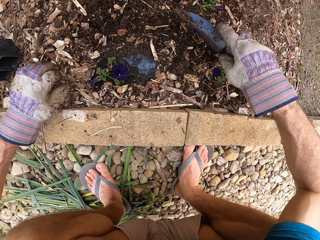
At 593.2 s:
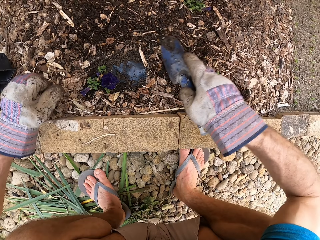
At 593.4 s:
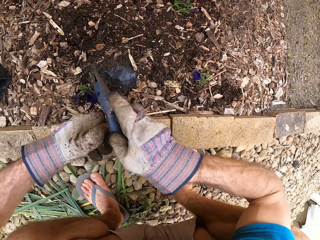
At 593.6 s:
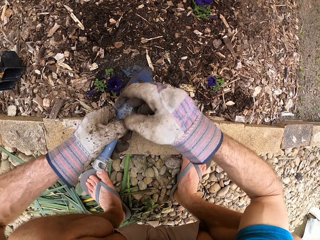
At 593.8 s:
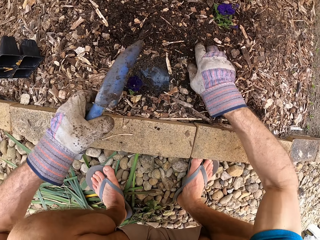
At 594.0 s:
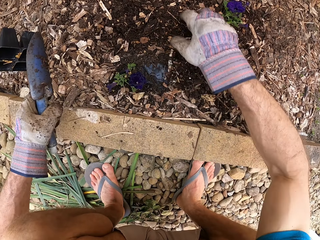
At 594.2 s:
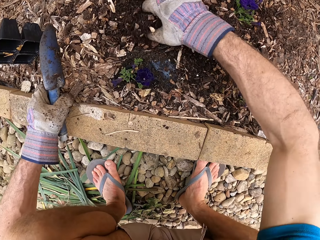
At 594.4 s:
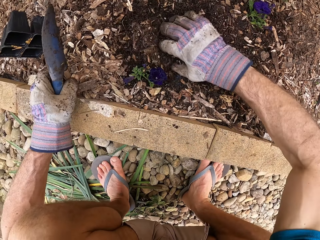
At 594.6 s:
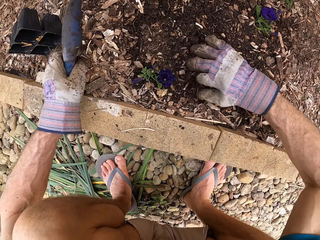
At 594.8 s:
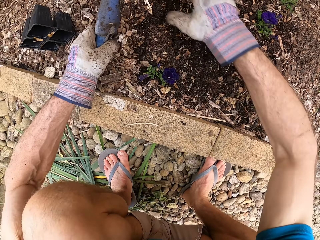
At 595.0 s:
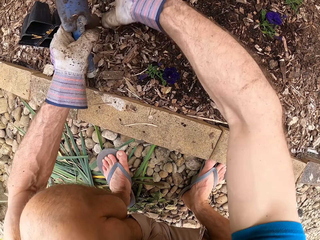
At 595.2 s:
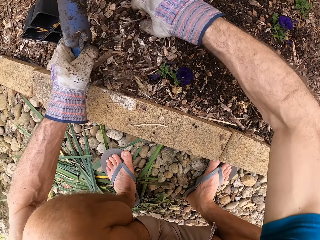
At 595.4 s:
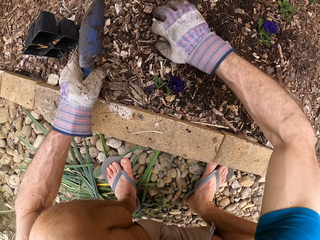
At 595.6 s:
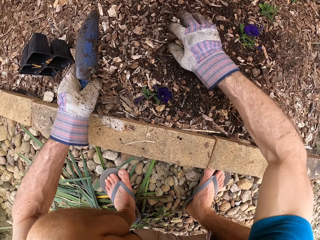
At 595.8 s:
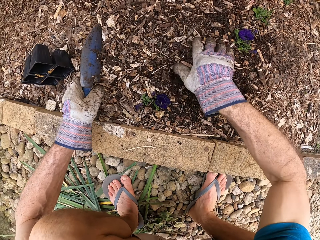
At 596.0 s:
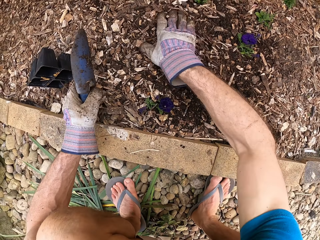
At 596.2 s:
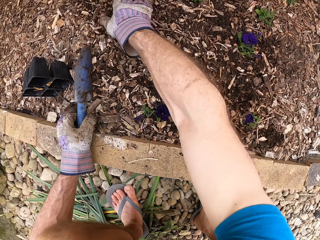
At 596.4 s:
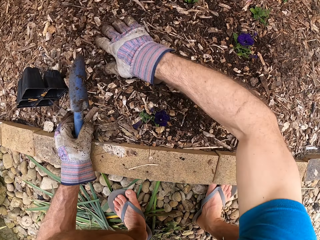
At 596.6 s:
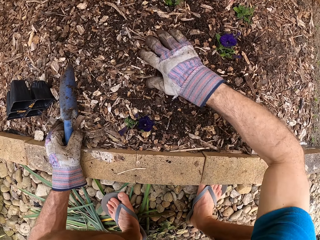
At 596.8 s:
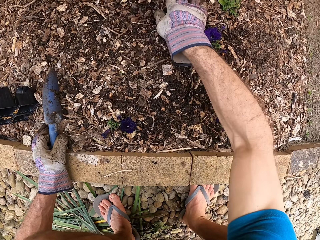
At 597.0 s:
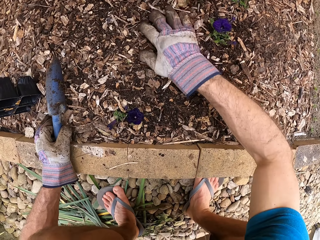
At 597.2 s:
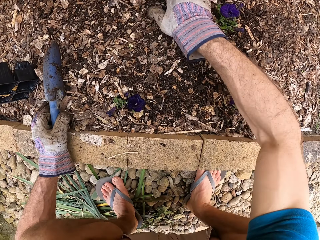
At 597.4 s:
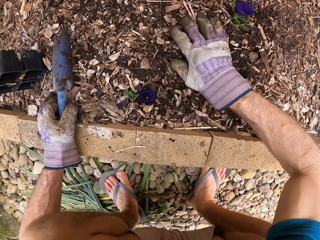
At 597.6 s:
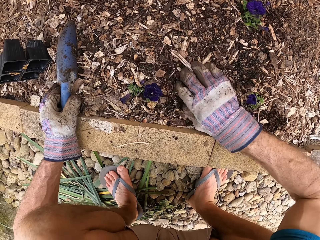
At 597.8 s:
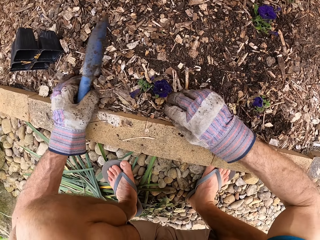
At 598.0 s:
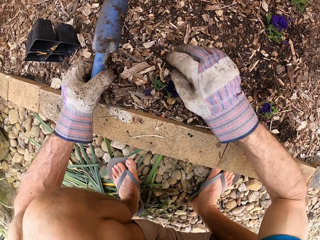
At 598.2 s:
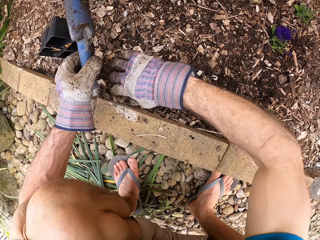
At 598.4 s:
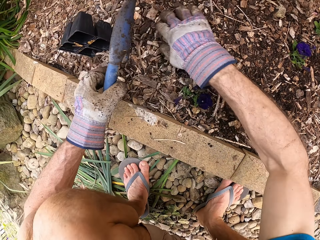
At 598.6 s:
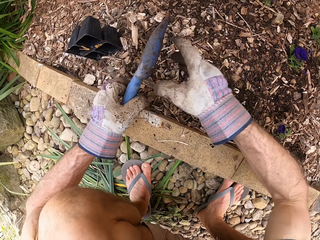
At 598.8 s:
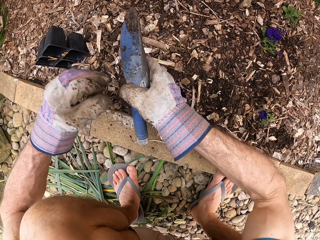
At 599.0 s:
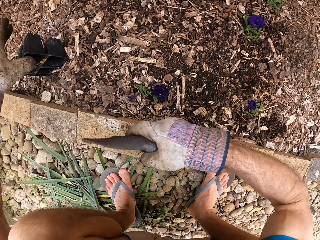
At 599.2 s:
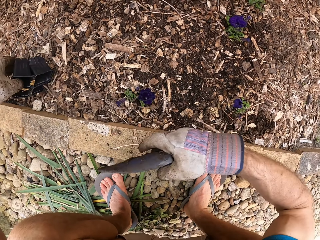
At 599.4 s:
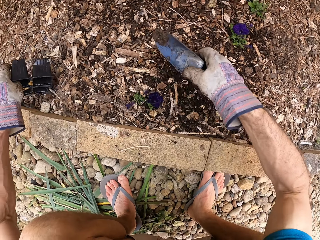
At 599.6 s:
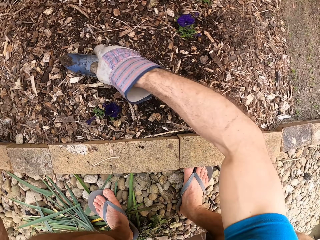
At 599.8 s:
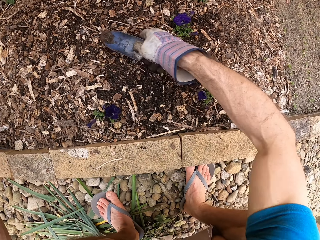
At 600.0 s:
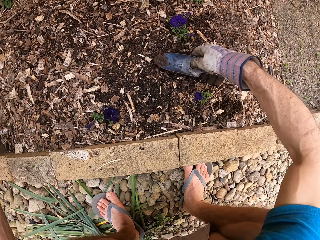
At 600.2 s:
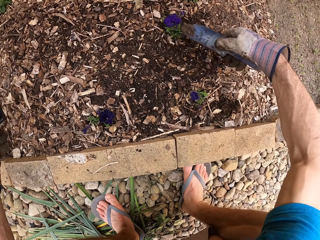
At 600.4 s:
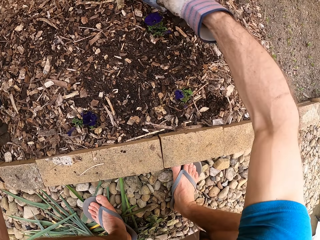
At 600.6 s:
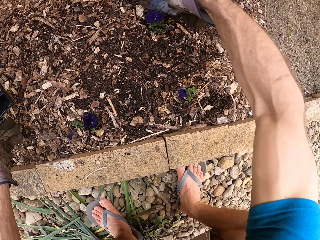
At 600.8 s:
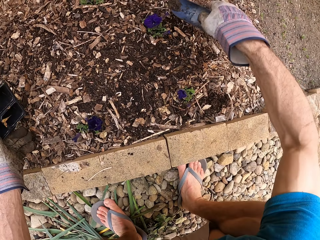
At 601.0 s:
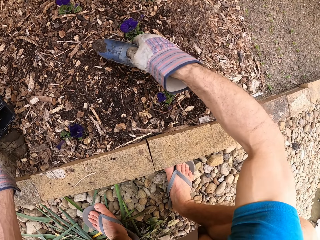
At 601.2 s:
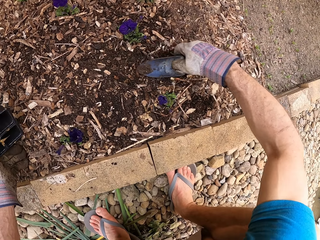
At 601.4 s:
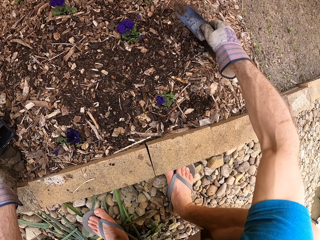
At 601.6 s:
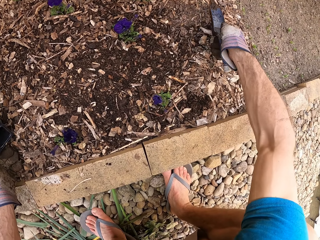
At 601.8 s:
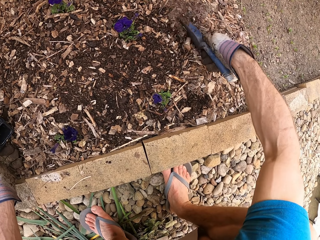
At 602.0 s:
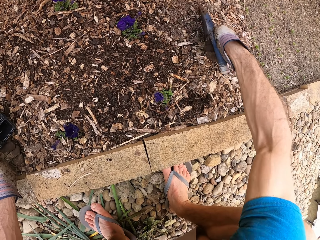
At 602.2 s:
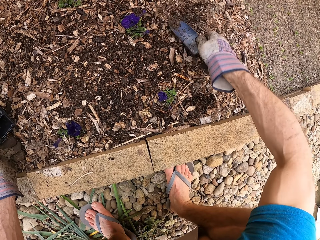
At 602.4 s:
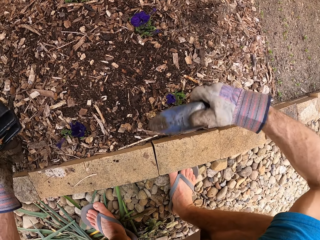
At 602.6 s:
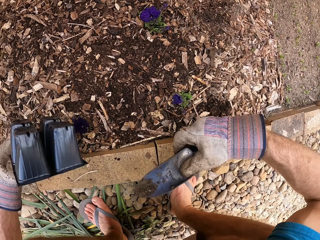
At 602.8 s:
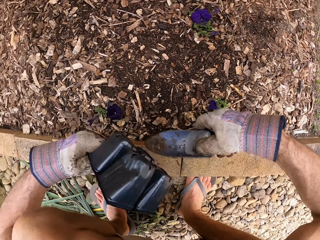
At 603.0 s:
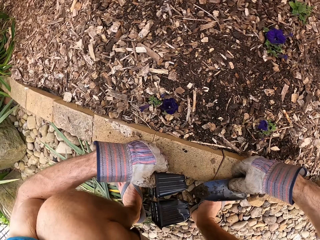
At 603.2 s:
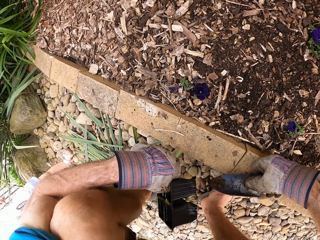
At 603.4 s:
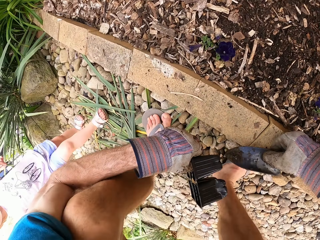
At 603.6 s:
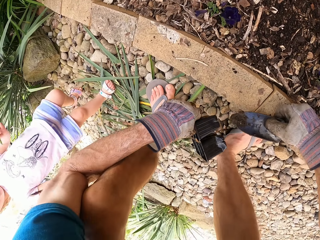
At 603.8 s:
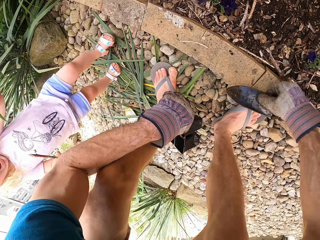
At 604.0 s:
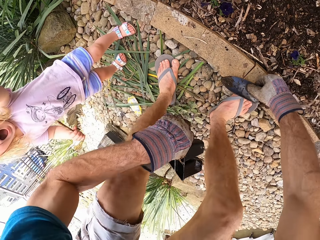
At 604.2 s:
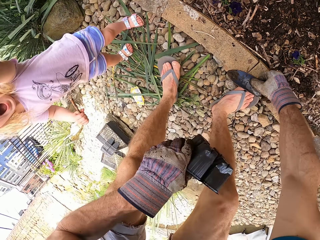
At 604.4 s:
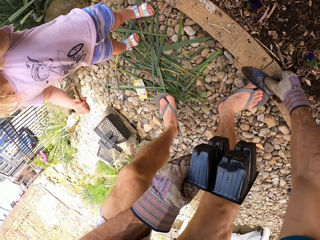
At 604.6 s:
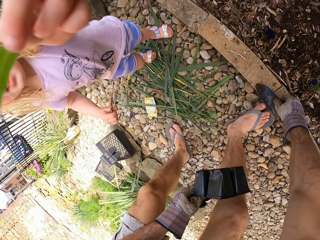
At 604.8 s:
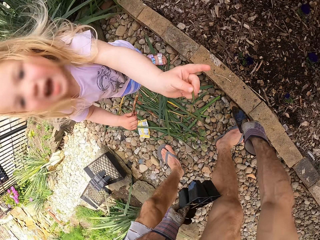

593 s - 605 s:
The camera wearer picks up a hand trowel. He spreads soil with hands. He puts soil in the flower with his hands. He picks up the plant pot. He spreads soil with the hand trowel. He makes the soil with his hands.

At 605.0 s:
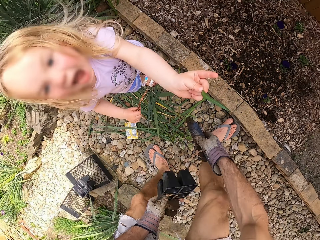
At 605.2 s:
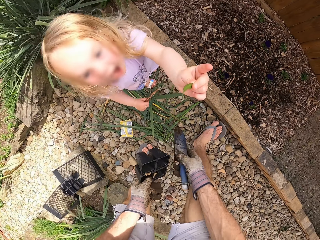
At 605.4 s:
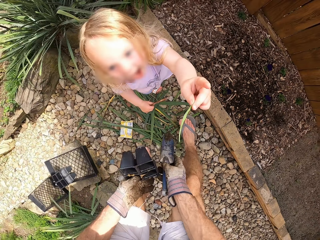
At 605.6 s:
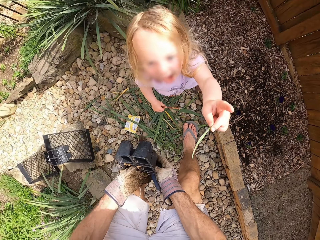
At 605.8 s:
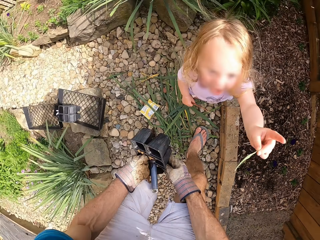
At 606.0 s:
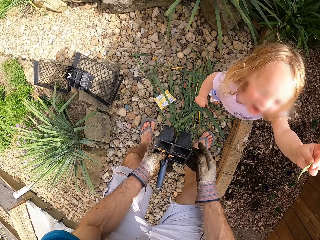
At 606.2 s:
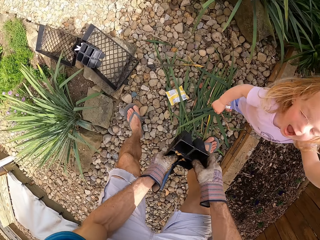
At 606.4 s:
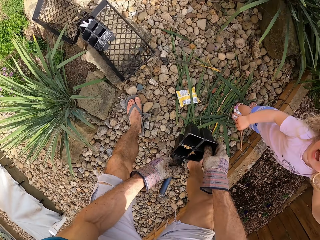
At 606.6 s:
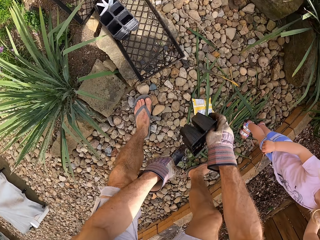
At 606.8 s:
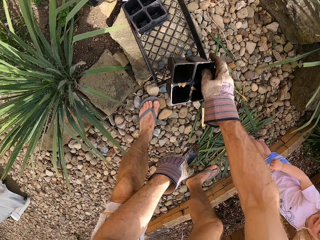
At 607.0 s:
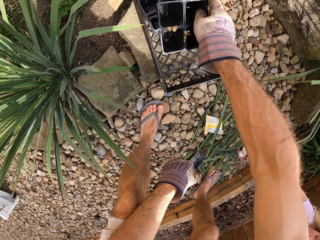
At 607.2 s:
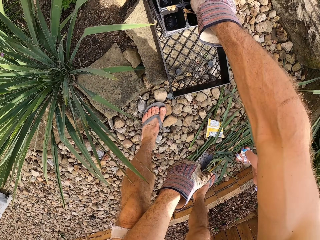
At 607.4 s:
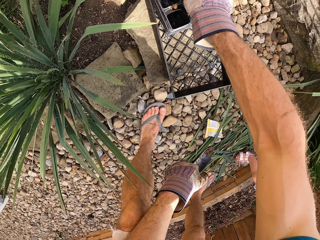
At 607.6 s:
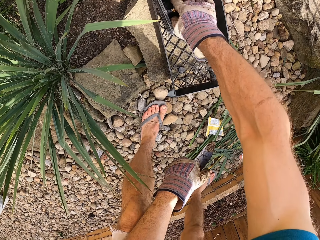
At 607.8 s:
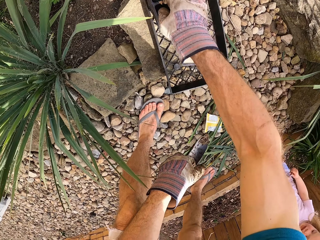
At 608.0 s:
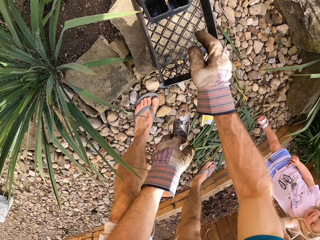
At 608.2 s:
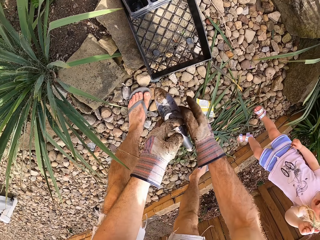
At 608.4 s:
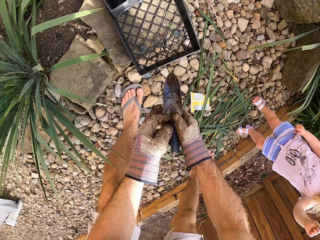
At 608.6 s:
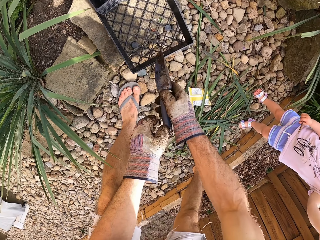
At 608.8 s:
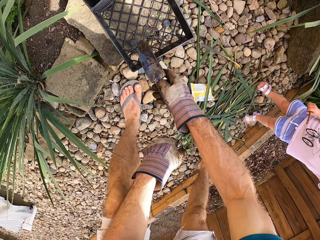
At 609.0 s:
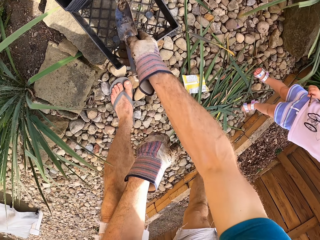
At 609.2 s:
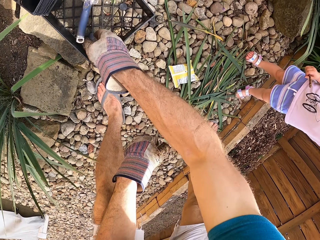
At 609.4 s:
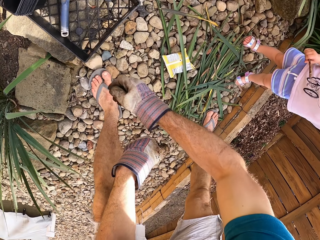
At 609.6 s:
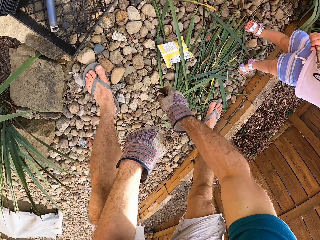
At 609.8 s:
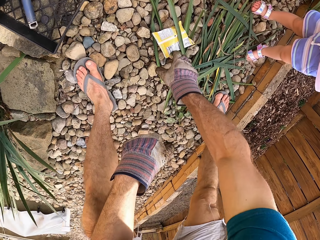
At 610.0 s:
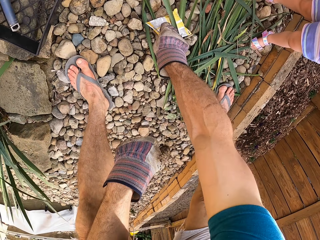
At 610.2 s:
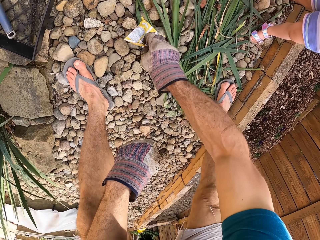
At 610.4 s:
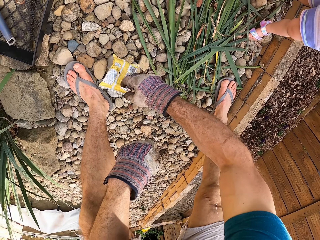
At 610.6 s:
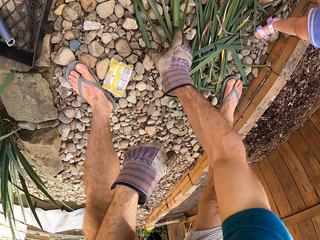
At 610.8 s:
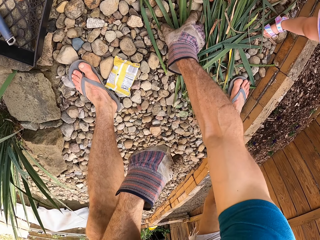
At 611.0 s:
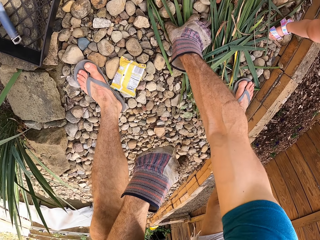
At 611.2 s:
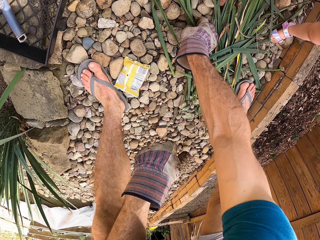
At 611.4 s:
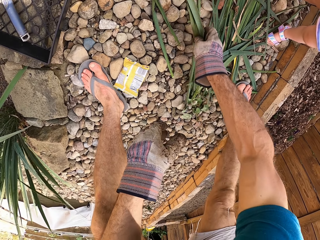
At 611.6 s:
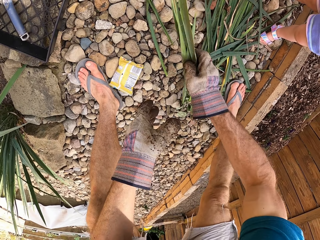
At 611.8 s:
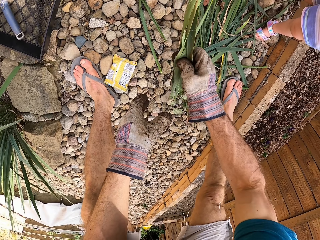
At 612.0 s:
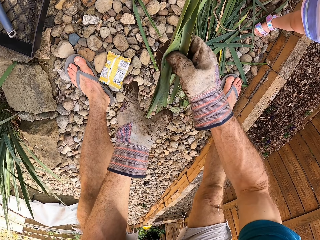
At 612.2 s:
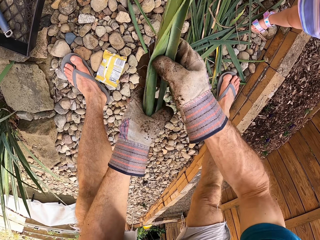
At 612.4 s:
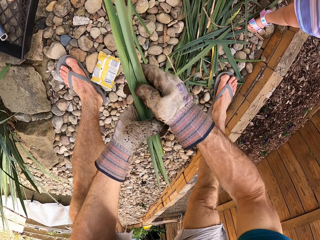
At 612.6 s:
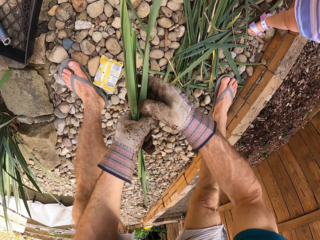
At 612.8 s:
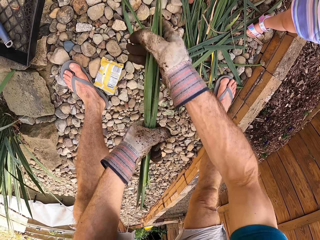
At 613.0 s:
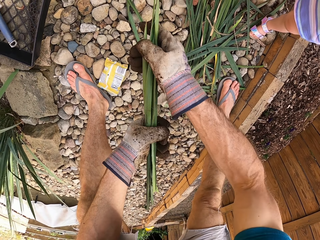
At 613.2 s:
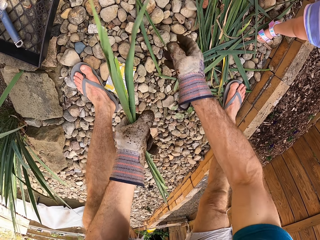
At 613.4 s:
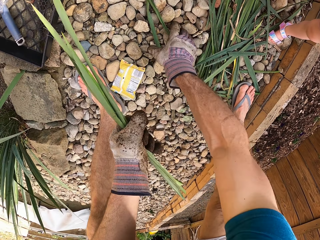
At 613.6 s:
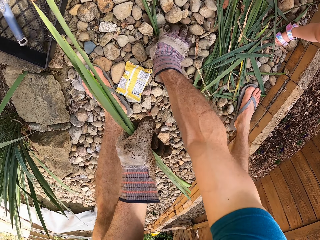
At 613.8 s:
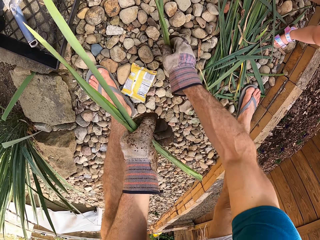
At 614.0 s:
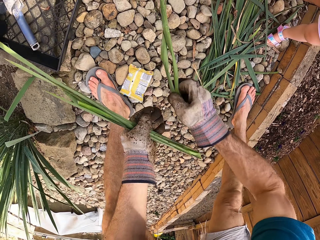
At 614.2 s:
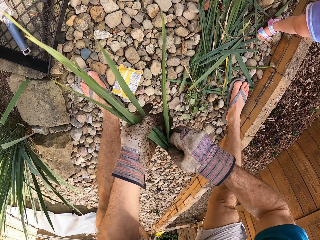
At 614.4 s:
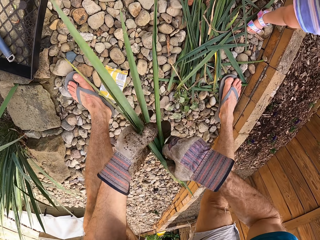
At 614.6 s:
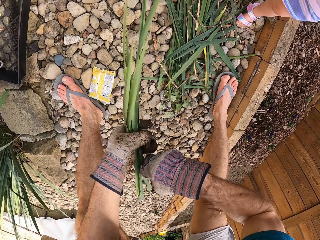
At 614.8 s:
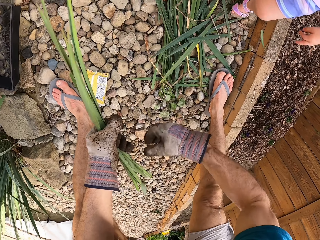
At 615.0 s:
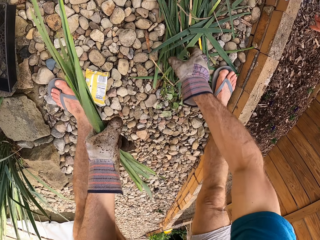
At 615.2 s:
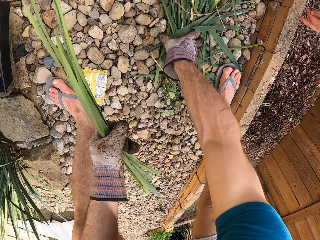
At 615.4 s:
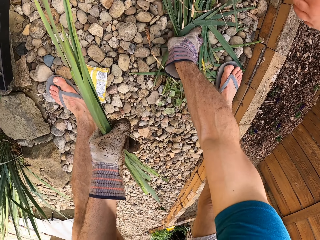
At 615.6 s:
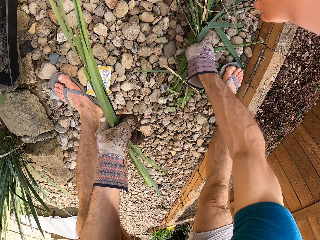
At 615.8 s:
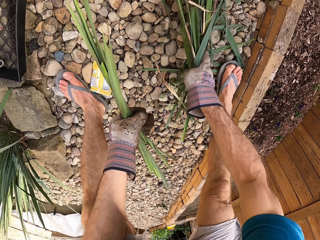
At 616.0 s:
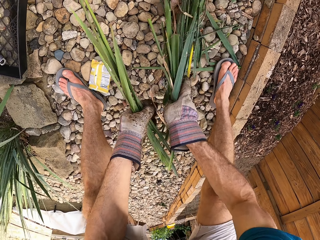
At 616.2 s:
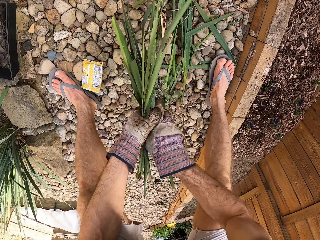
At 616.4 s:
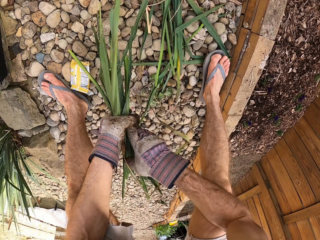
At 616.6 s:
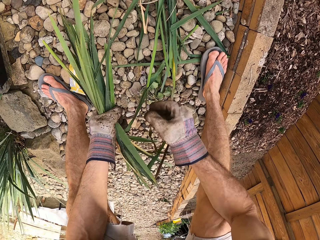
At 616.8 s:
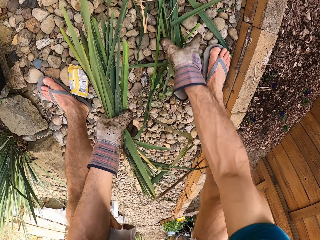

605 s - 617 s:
The camera wearer looks at the baby. They put down the plant pot. They put down the hand trowel. They pick up a plastic paper. They drop the paper. They collect plants on the ground.
